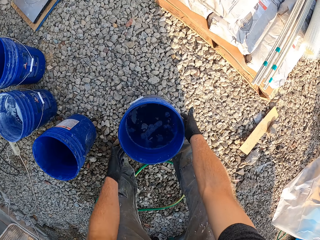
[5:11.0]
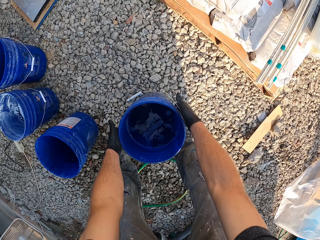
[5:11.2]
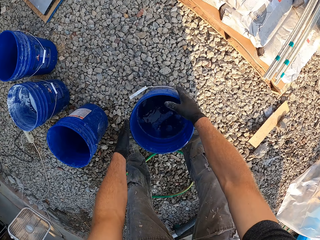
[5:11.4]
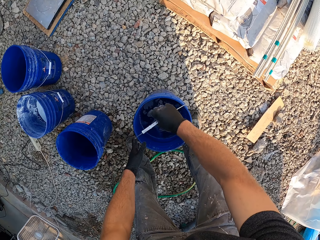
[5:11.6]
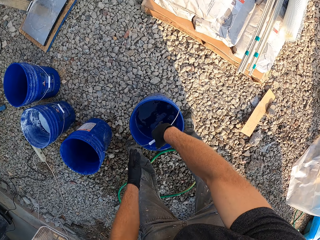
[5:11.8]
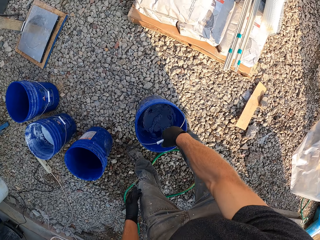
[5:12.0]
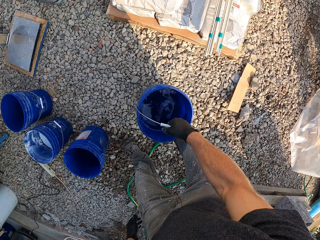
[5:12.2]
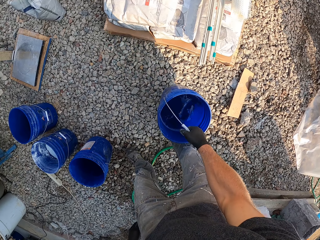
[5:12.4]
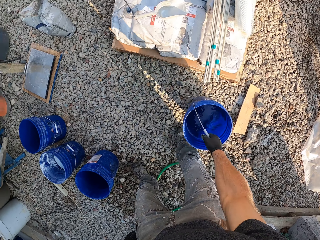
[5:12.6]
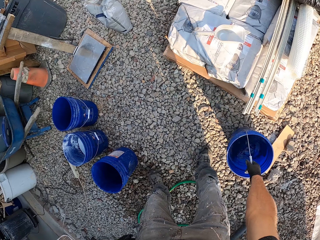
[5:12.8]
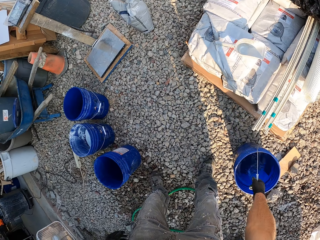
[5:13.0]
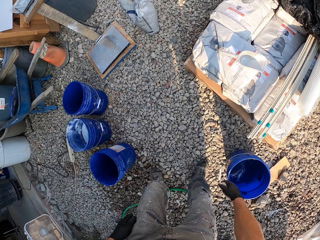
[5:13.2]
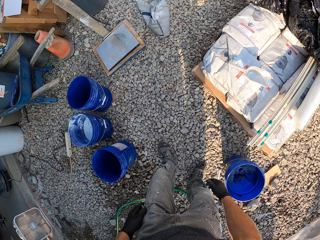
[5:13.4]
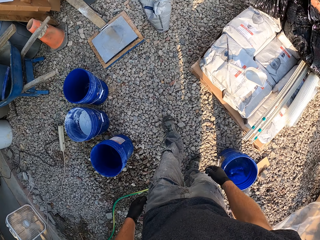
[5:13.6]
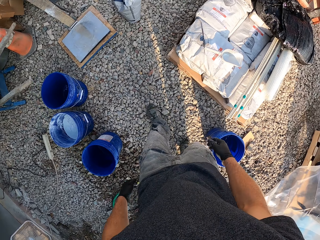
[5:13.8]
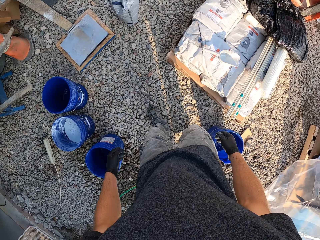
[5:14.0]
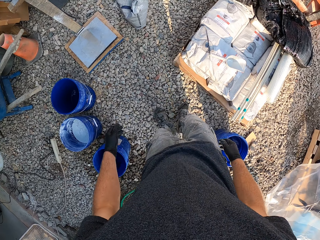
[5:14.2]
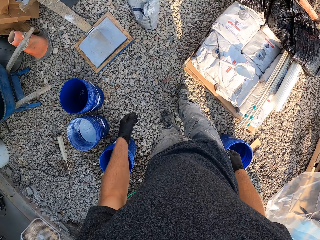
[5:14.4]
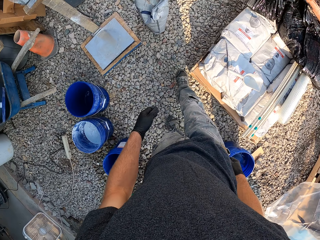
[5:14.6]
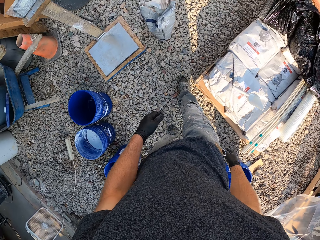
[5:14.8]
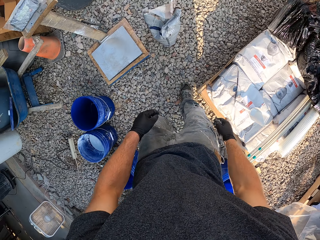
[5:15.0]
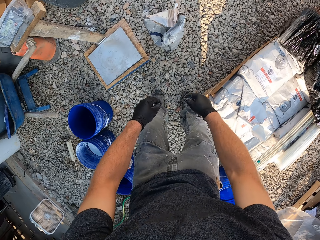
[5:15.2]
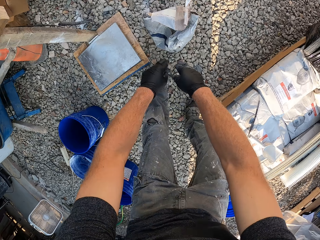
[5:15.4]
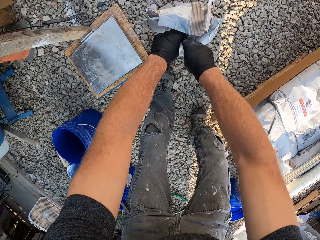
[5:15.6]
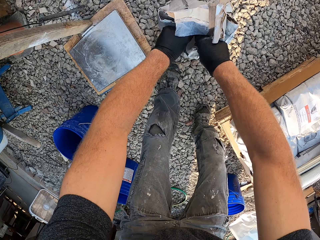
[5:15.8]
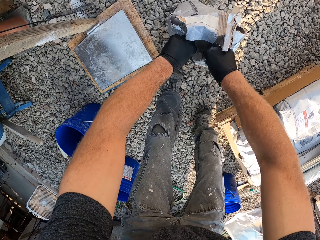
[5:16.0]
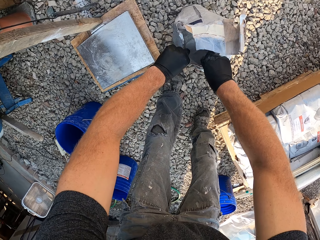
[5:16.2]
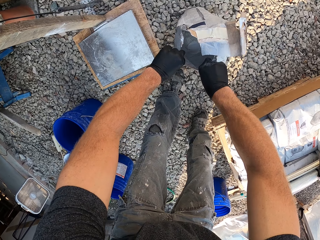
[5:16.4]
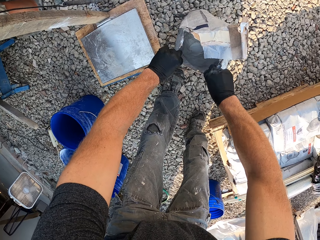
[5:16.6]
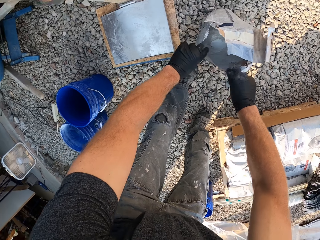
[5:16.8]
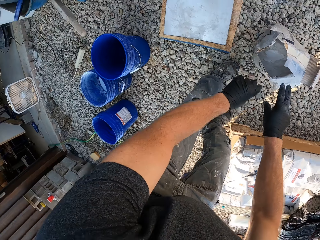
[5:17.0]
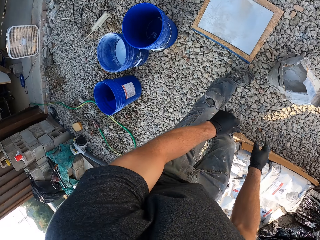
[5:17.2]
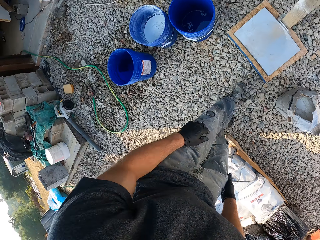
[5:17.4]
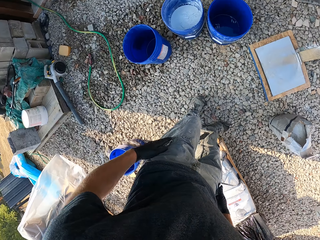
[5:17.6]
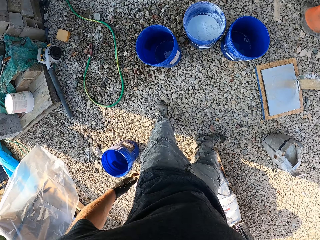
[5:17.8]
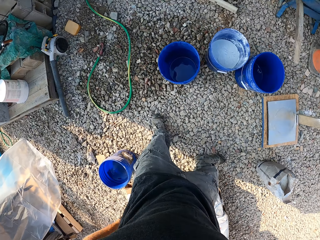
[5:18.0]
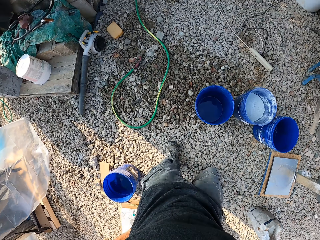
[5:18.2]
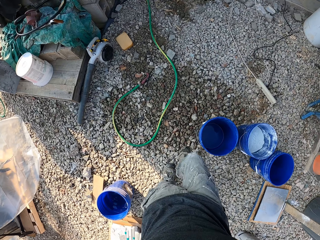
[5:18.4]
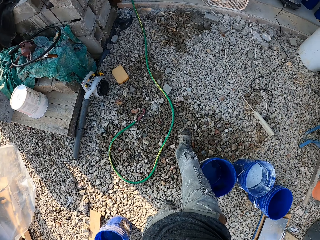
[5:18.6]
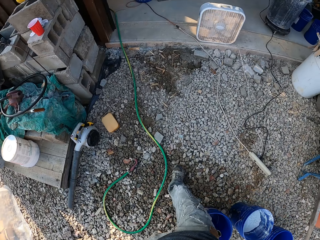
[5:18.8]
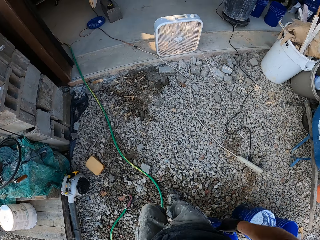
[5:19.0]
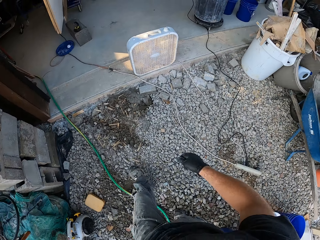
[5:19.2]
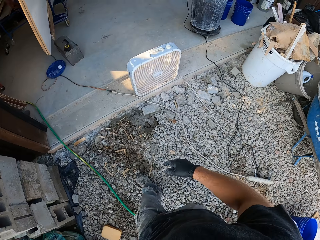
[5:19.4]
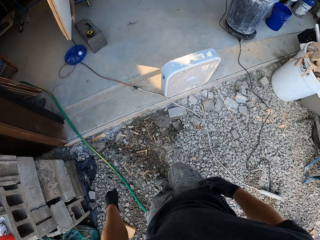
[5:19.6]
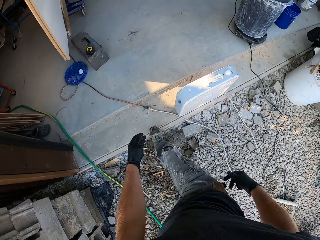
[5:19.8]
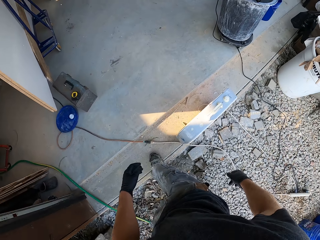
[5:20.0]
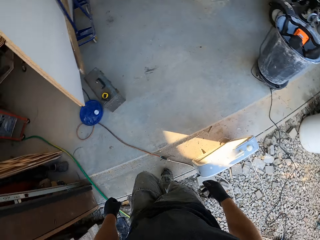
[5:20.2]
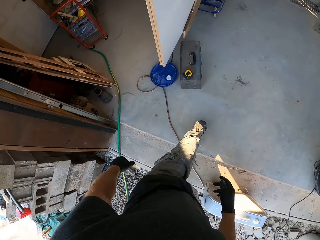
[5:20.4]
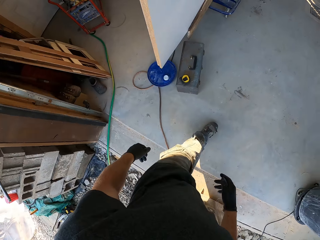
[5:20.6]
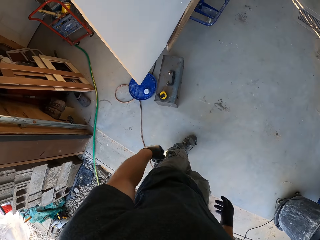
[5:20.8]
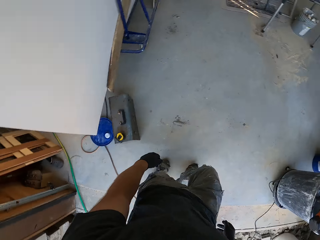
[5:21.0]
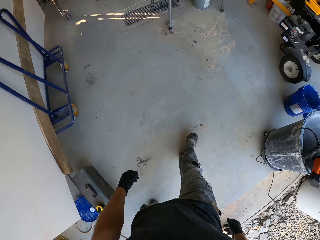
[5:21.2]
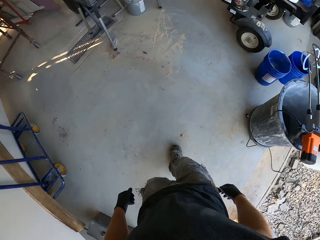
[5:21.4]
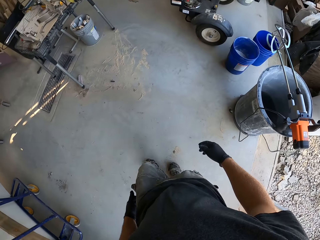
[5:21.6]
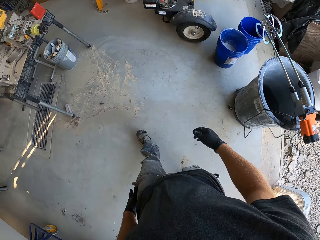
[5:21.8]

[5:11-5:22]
The camera wearer adjusts the fourth blue bucket to the right on the ground. They pick the water and put it down. They walk to a sack of cement. They open the sack. They walk into the workshop.

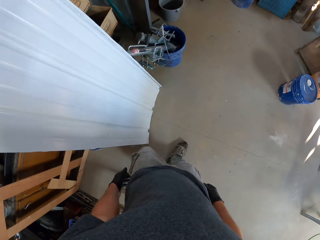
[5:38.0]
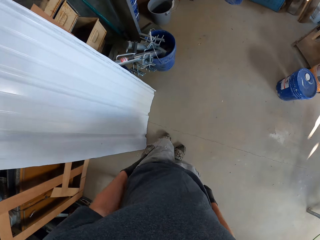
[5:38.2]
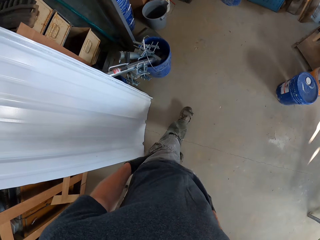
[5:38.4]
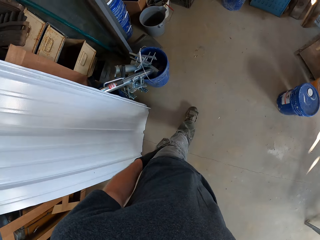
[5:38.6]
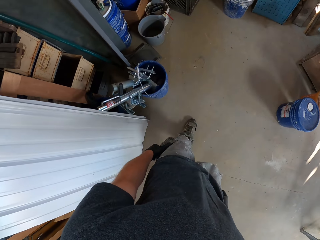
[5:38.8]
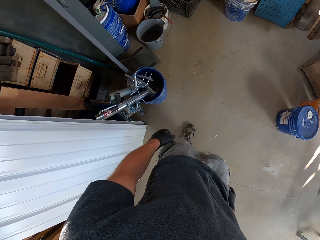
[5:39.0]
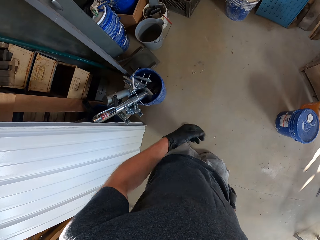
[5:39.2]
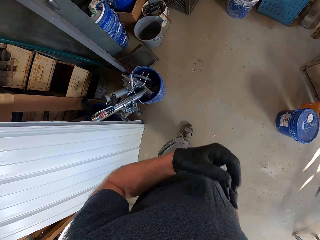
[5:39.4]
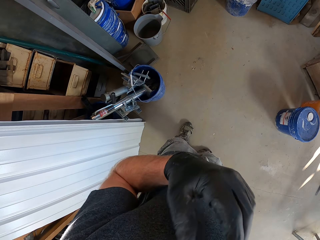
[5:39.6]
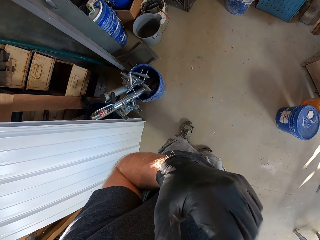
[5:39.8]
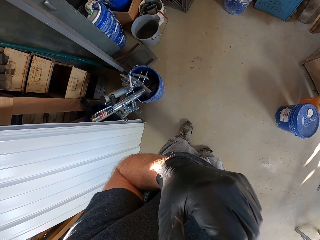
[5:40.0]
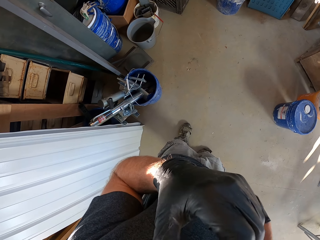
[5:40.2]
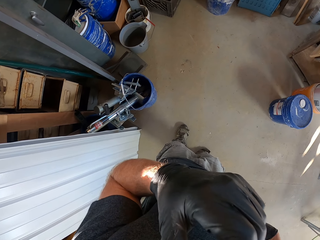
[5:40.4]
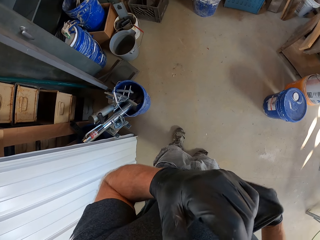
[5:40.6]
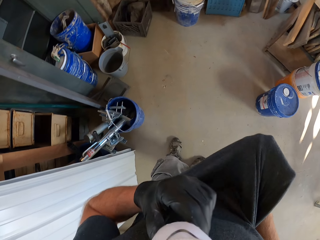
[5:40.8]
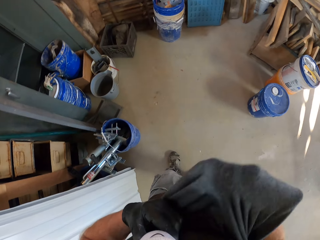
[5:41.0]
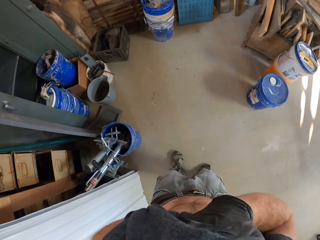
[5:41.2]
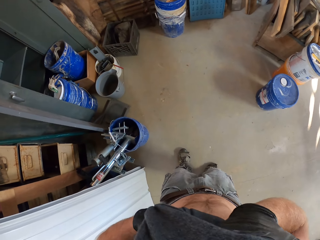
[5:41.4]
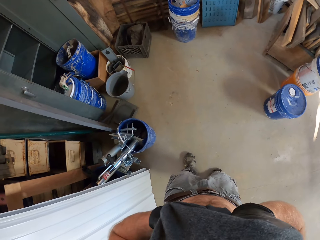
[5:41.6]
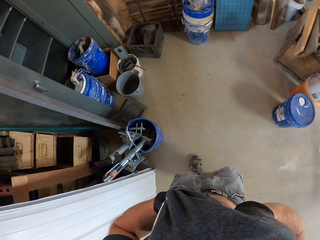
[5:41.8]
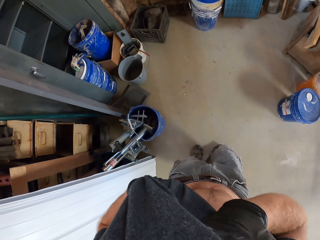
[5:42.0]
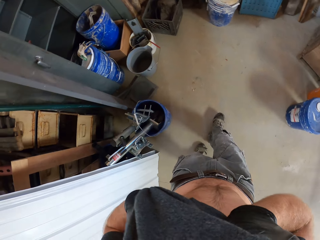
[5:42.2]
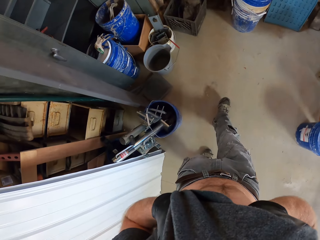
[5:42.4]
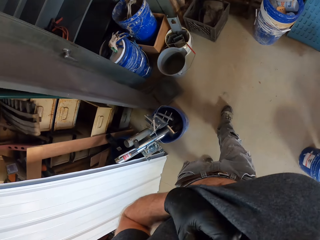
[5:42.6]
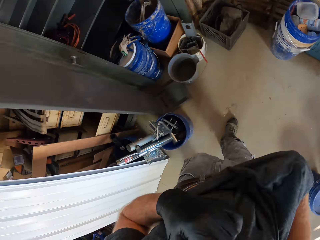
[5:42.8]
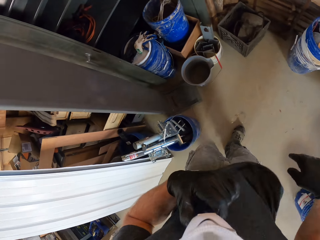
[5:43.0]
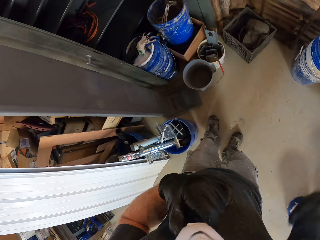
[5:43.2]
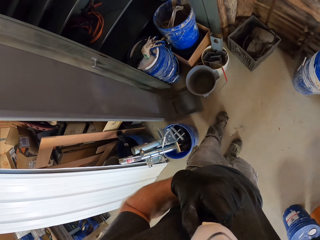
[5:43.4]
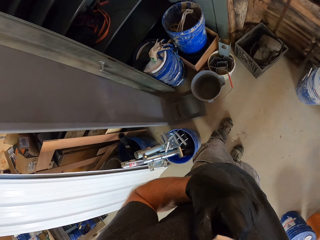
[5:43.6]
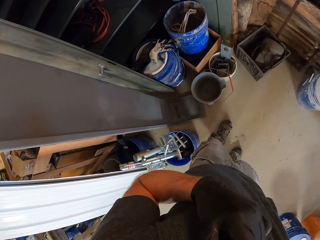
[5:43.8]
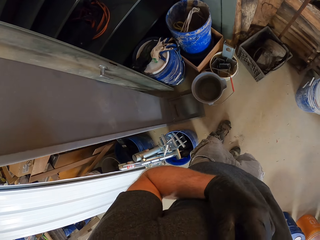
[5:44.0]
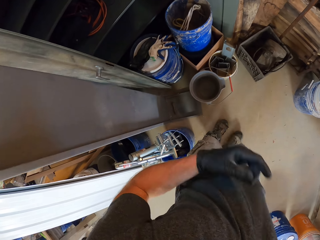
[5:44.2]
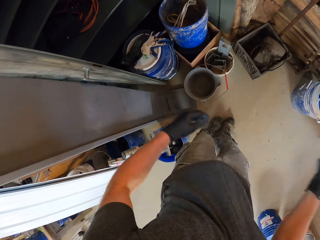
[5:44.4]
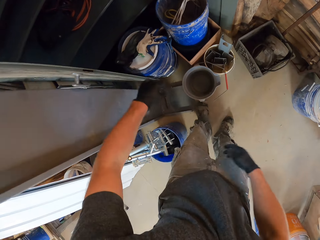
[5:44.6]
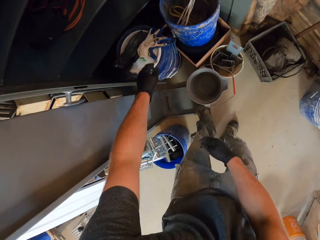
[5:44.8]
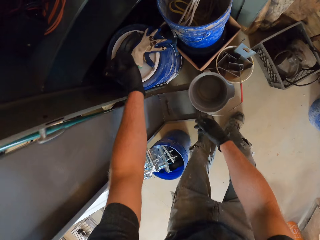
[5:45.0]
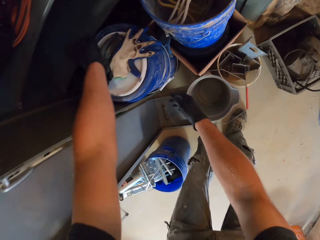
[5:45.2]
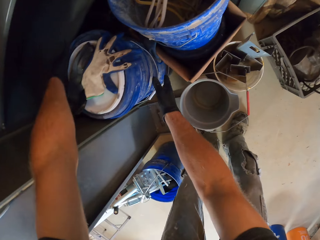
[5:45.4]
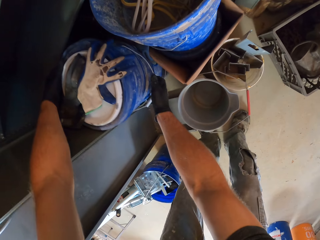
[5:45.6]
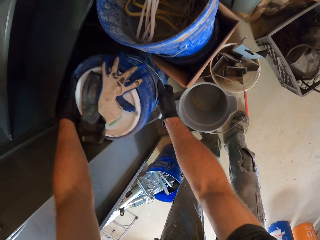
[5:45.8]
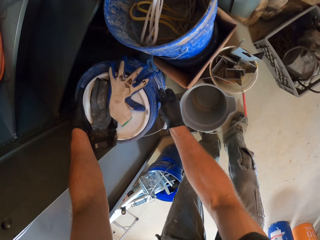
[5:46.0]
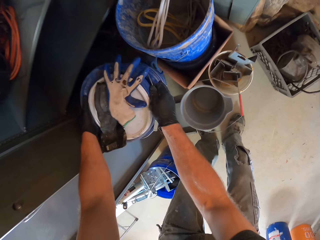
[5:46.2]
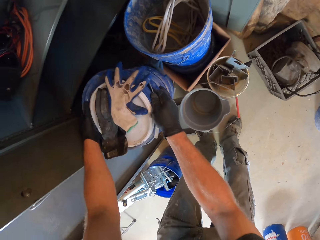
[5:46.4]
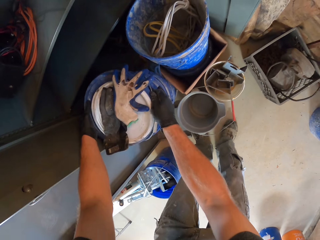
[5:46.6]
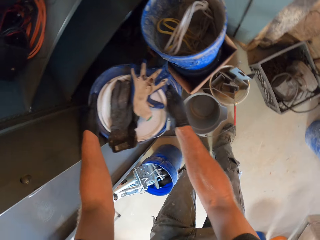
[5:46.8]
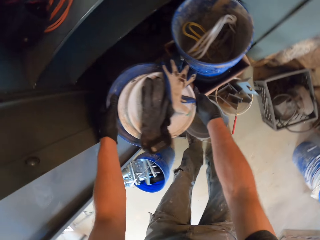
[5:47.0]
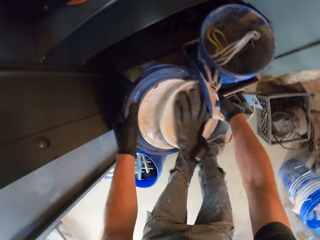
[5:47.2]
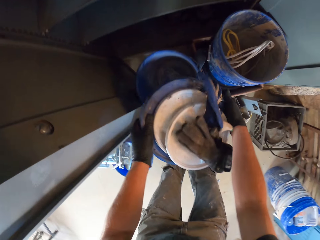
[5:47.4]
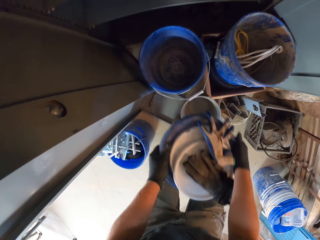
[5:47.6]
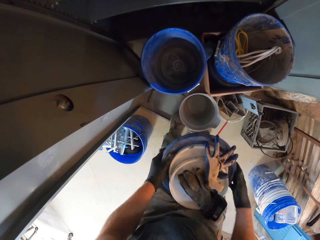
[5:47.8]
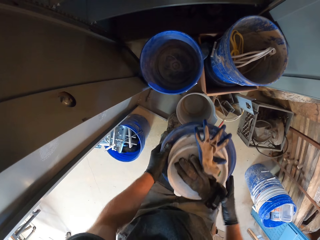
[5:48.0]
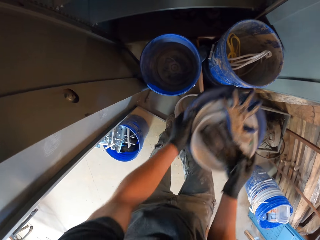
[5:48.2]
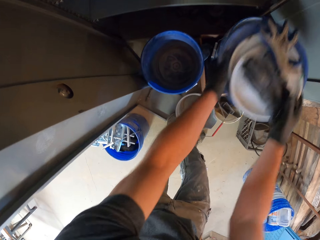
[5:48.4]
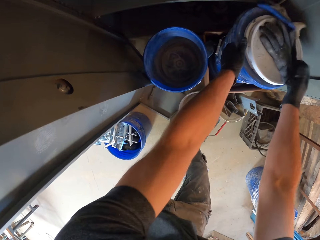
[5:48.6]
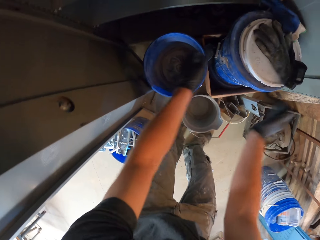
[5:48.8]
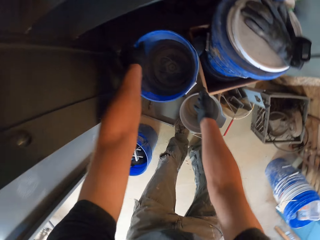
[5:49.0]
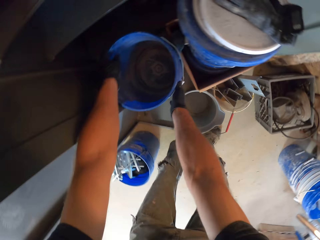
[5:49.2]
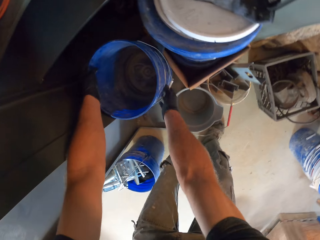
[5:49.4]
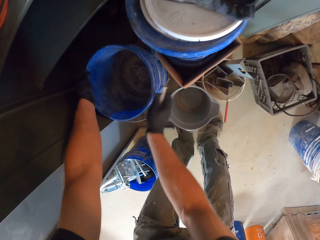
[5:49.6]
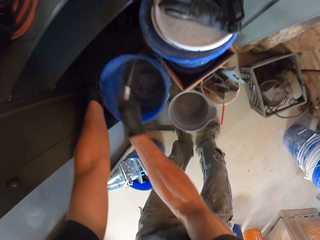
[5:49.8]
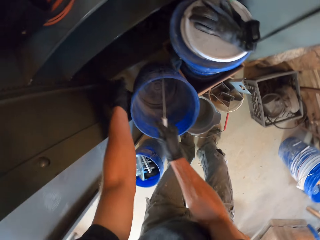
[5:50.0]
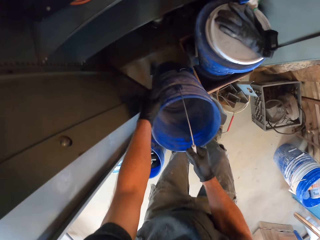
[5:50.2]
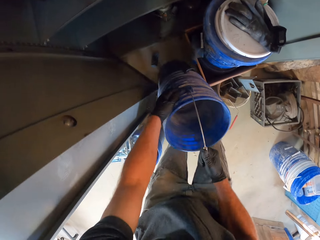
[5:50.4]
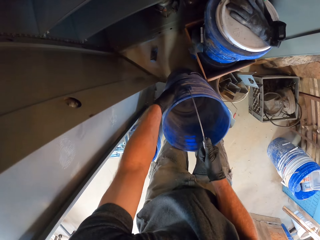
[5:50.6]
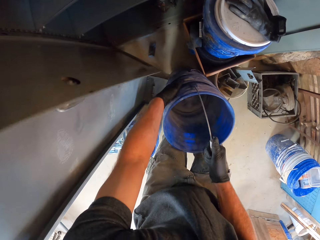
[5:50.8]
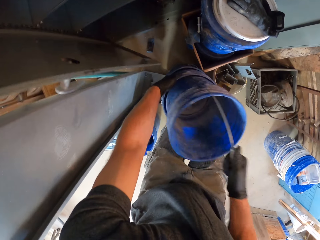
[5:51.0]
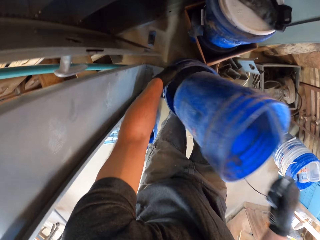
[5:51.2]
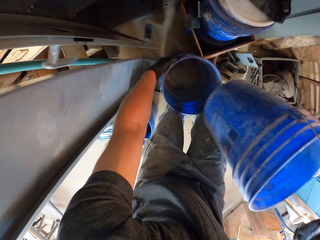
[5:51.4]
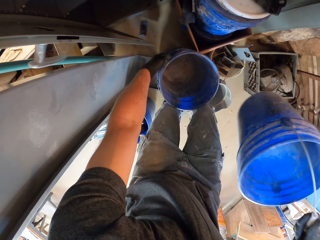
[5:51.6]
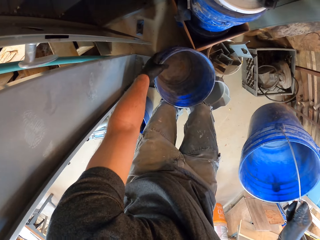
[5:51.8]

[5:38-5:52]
The camera wearer walks around. He removes his nose mask. He stands. He raises his shirt with his right hand. He holds his face mask. He wipes his face with his shirt. He walks to some buckets in the workshop. He drops the t-shirt. He removes the cover on the buckets. He picks up a bucket. He places the cover on another blue bucket. He puts it down. He removes a blue bucket from a stack of buckets.
